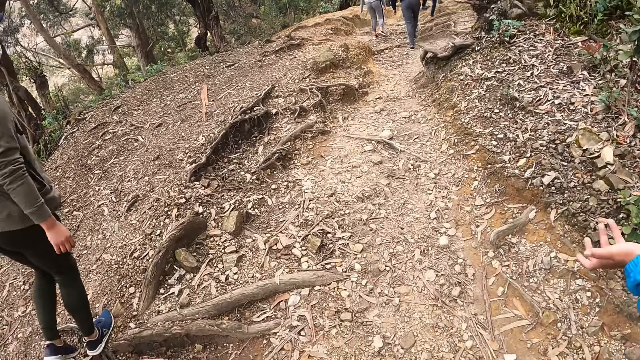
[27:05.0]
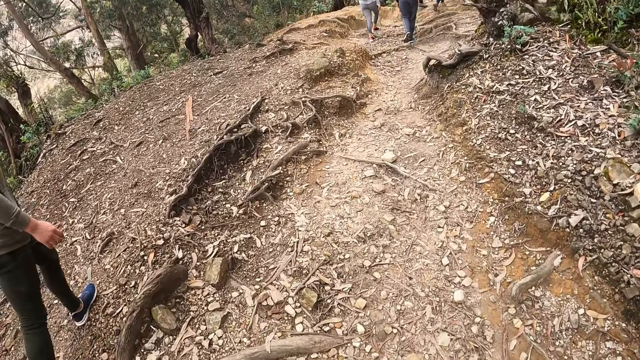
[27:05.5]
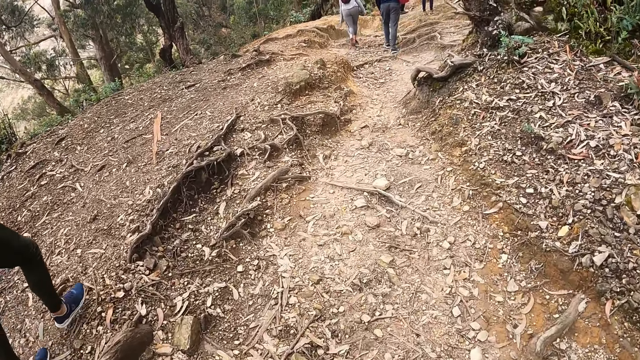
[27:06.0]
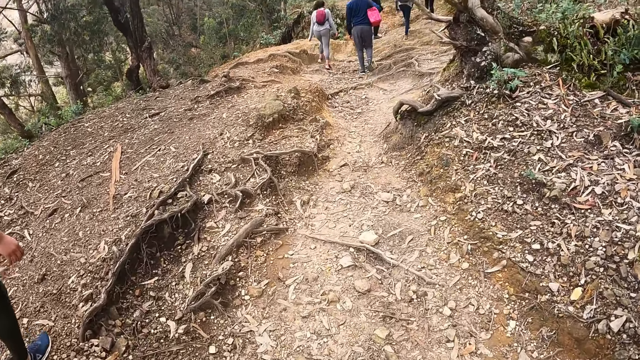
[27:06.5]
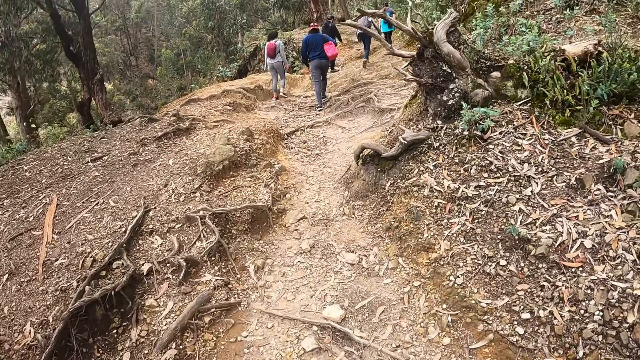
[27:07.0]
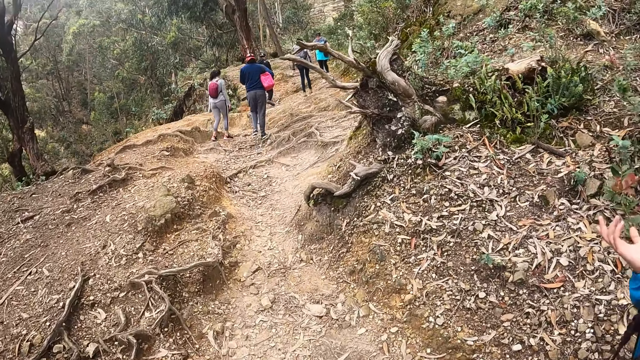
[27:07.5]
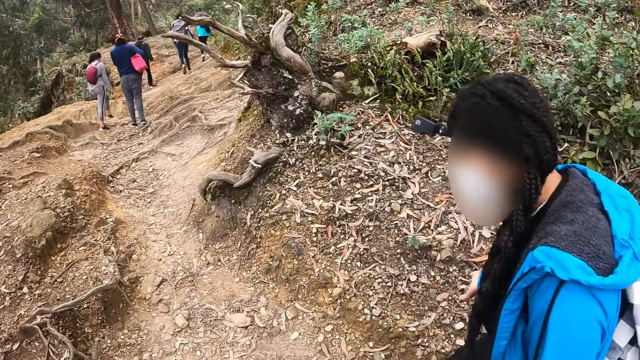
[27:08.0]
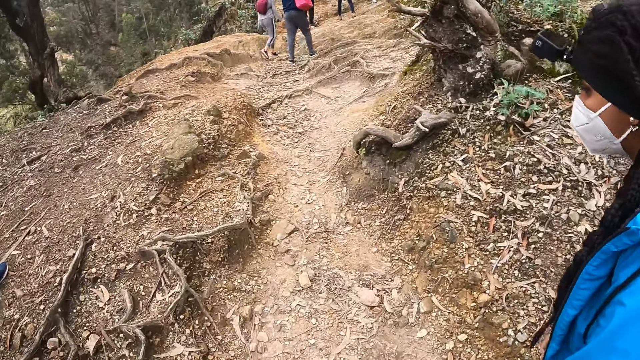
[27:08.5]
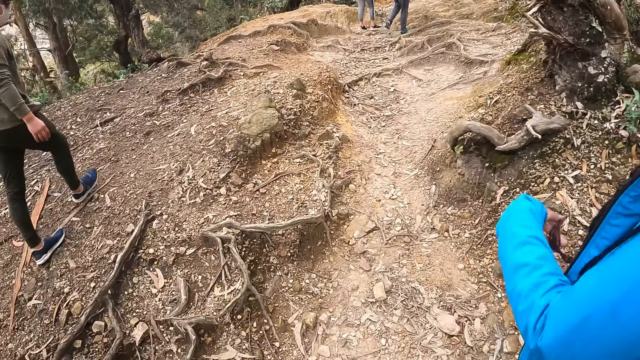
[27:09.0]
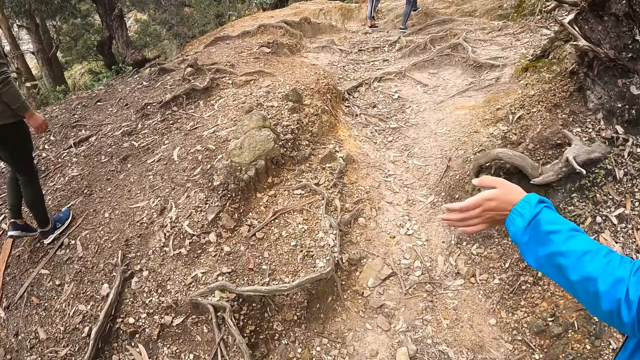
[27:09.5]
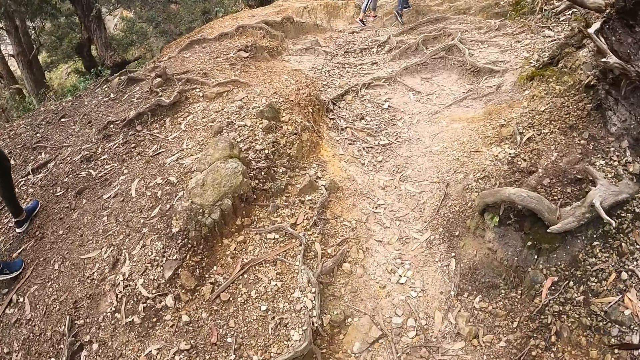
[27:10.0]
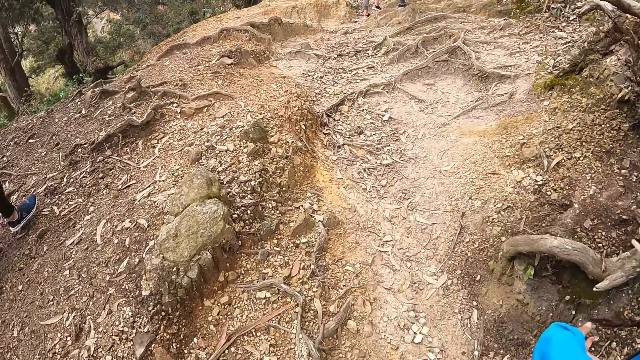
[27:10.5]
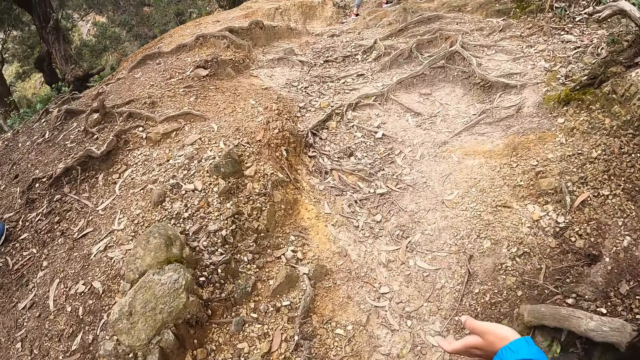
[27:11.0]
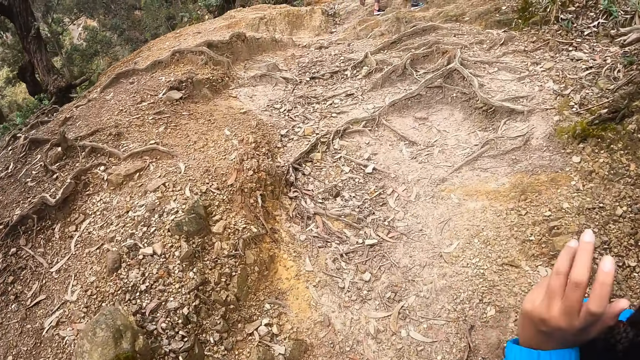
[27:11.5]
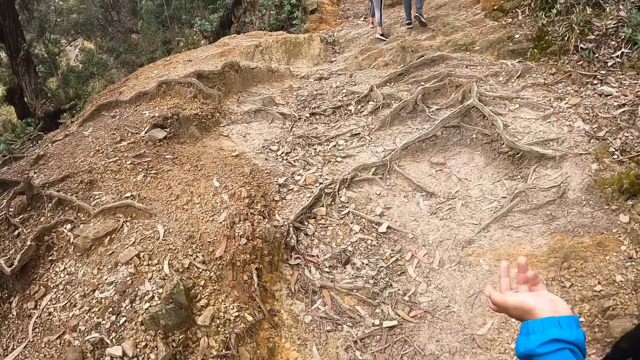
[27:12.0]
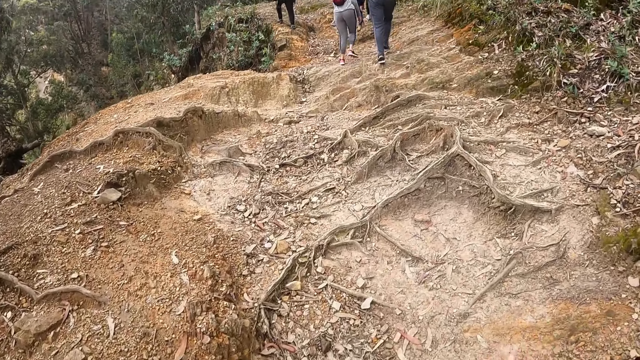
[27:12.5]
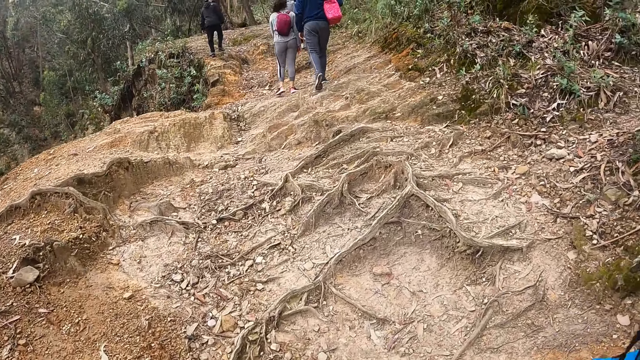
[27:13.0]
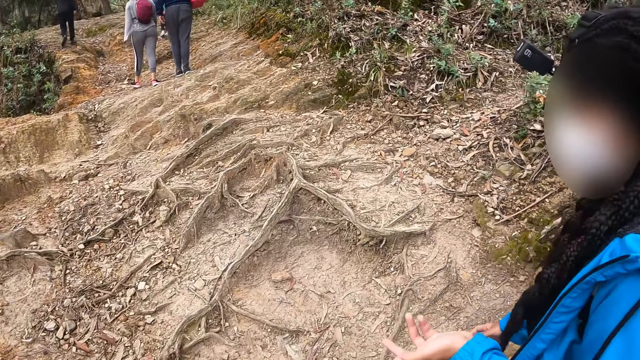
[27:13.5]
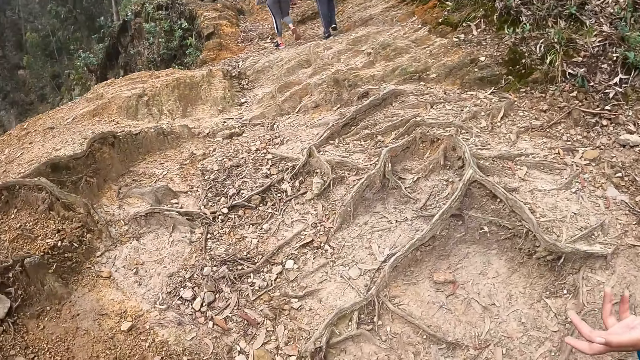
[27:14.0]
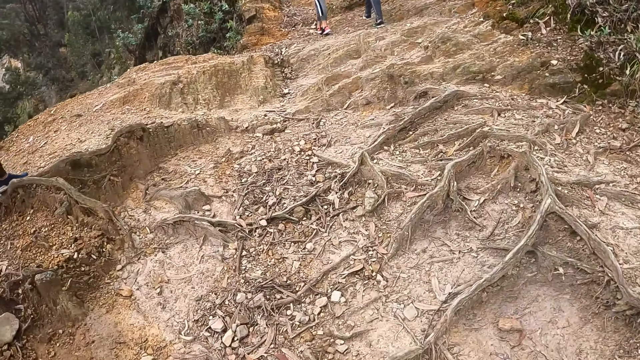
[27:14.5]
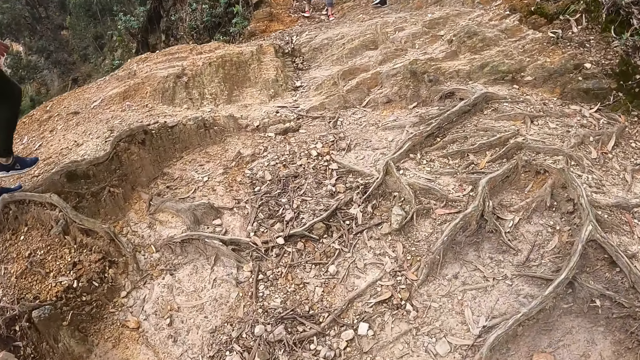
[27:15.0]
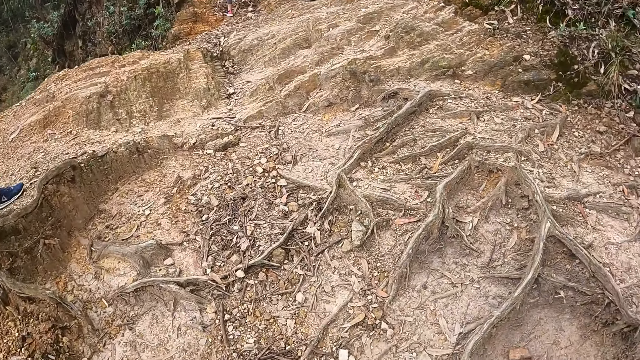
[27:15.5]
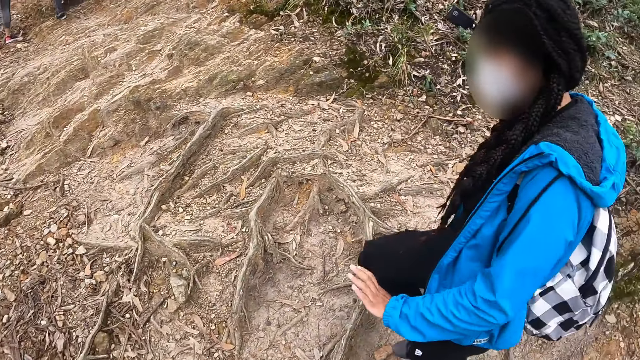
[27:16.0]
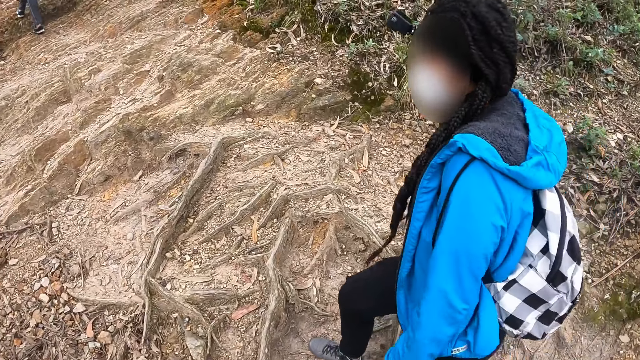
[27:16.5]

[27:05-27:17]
The camera wearer walks along the road. The woman talks to the man.

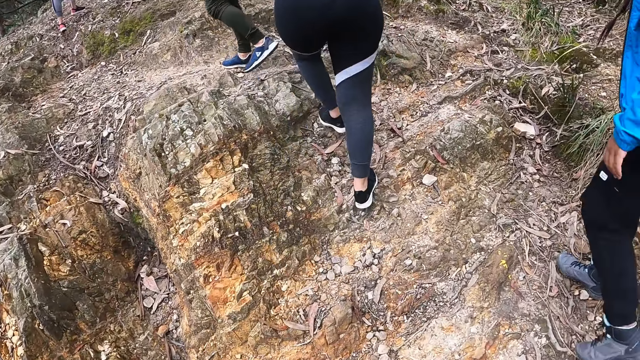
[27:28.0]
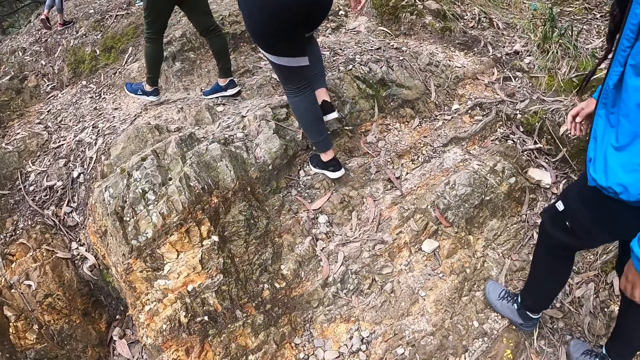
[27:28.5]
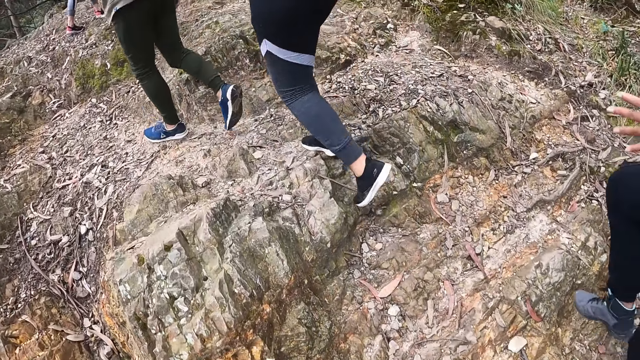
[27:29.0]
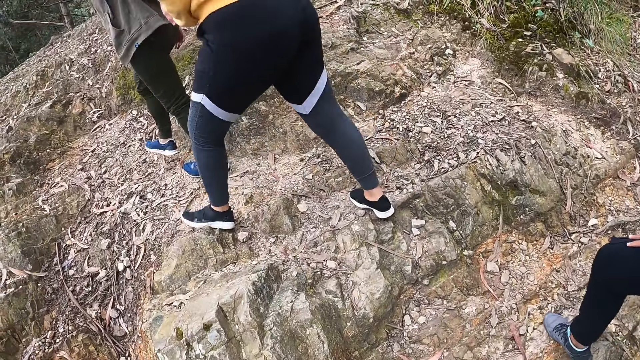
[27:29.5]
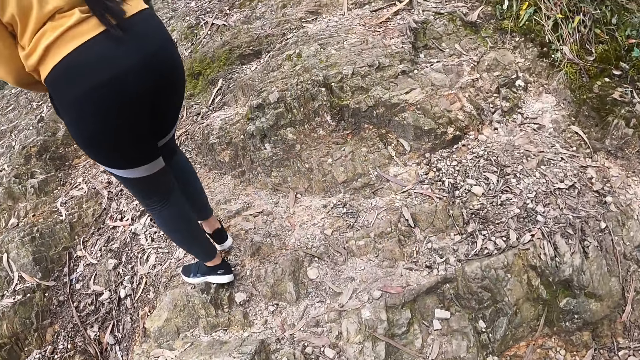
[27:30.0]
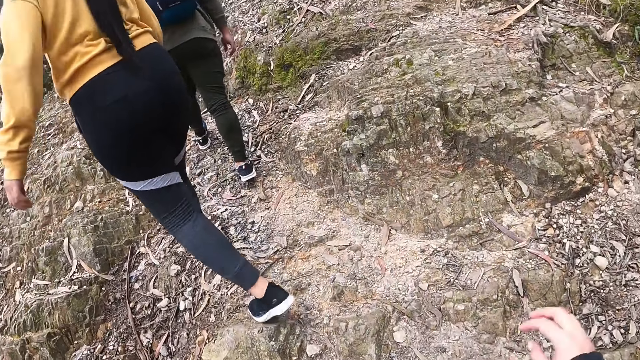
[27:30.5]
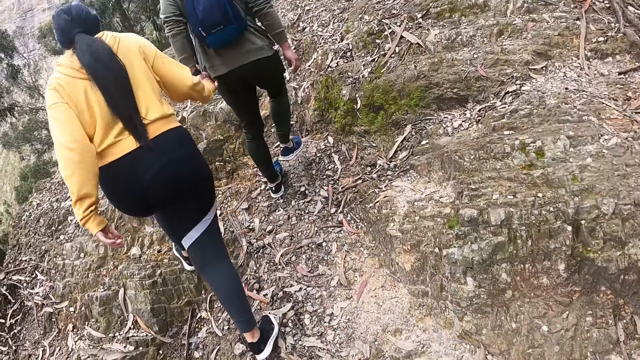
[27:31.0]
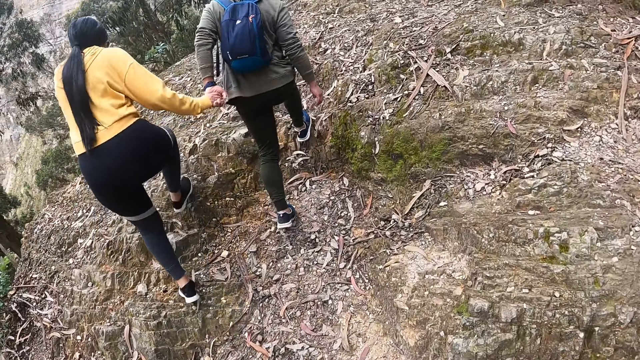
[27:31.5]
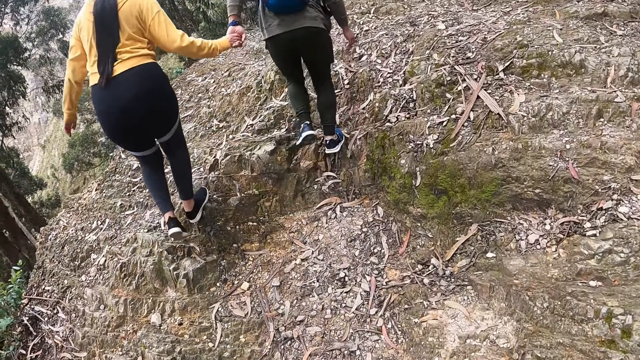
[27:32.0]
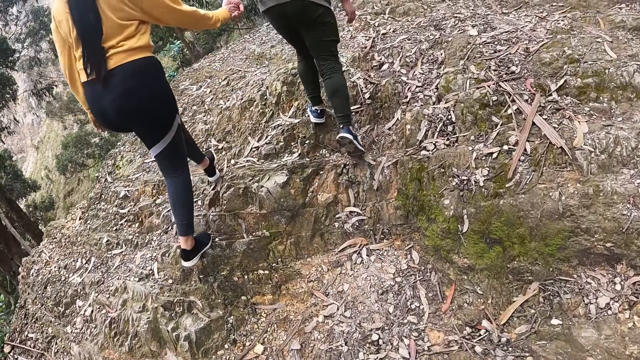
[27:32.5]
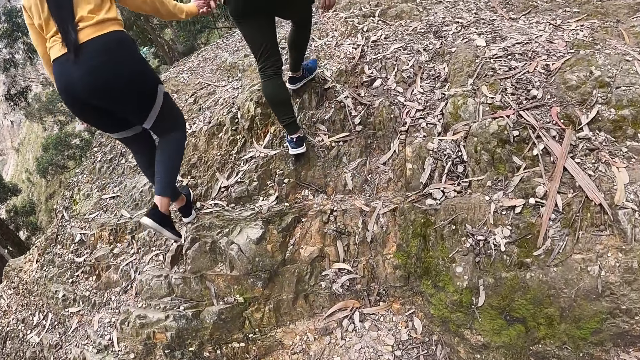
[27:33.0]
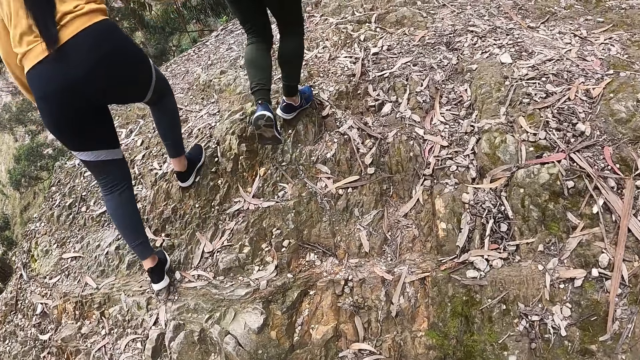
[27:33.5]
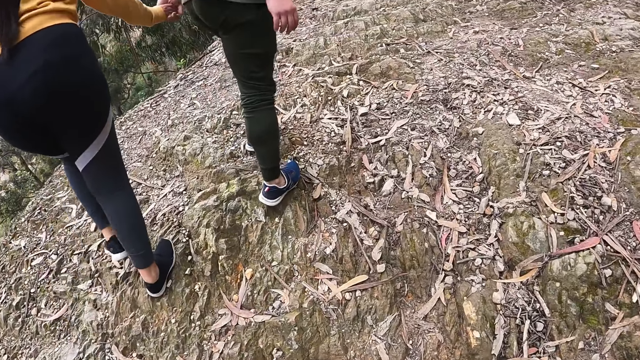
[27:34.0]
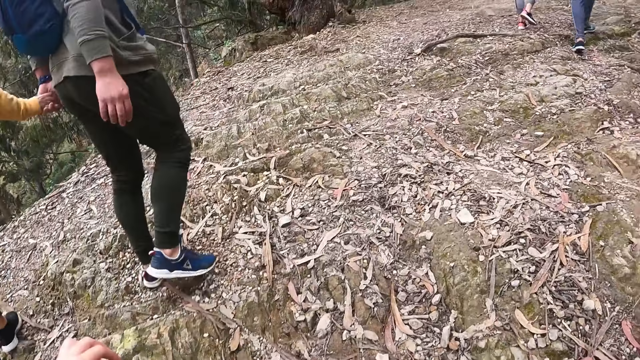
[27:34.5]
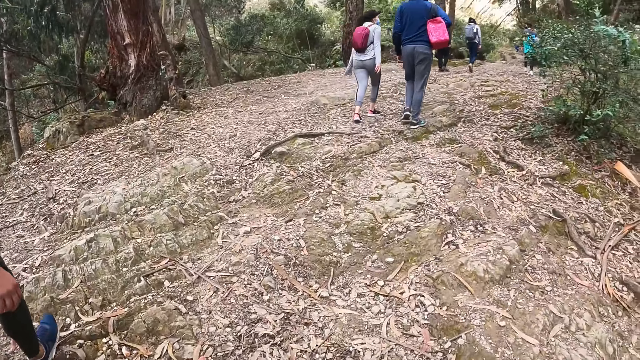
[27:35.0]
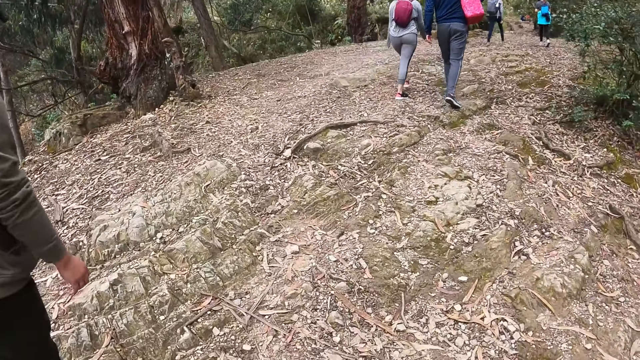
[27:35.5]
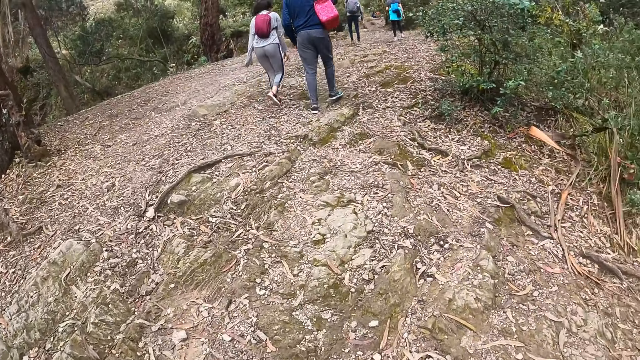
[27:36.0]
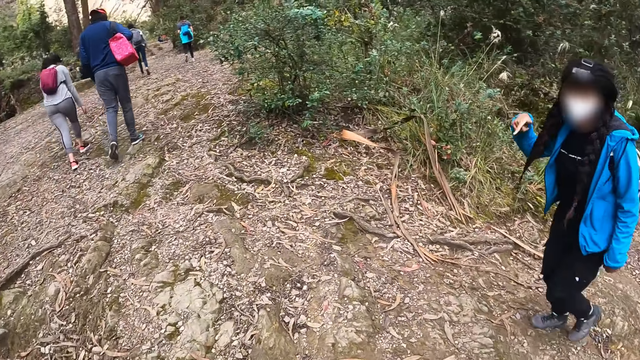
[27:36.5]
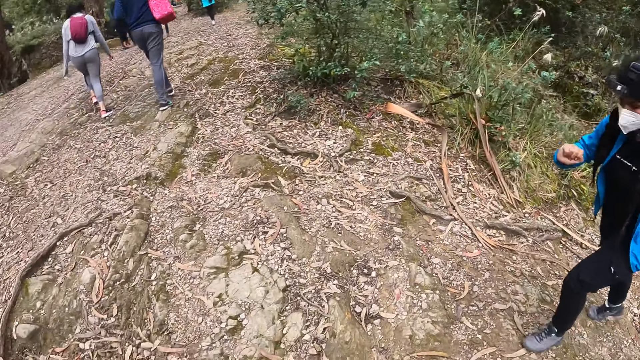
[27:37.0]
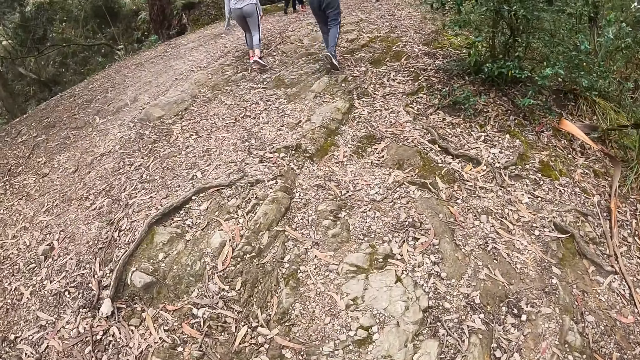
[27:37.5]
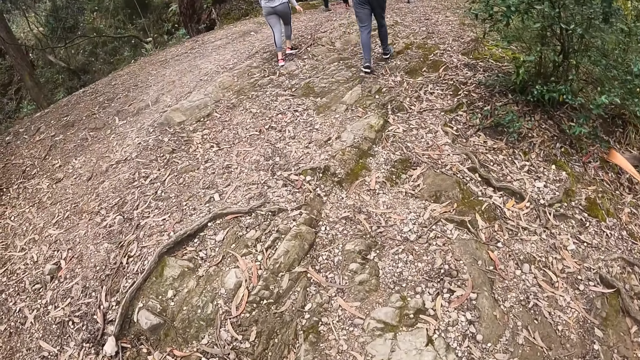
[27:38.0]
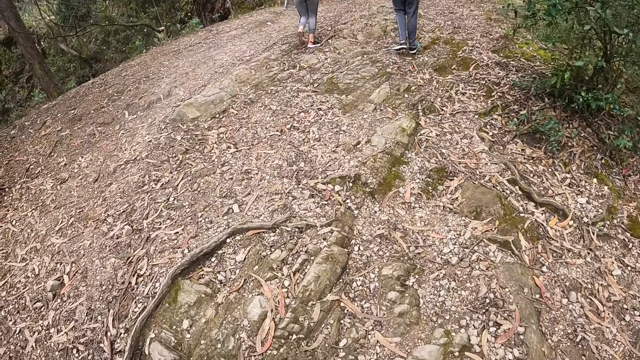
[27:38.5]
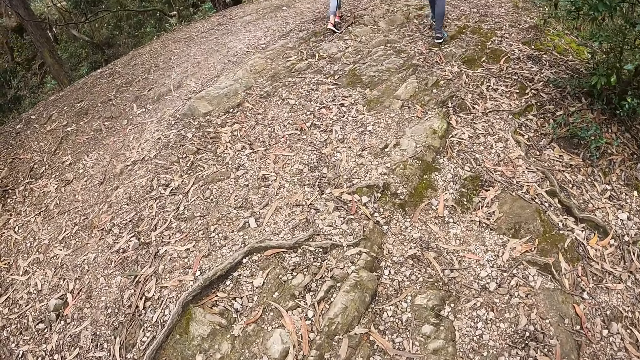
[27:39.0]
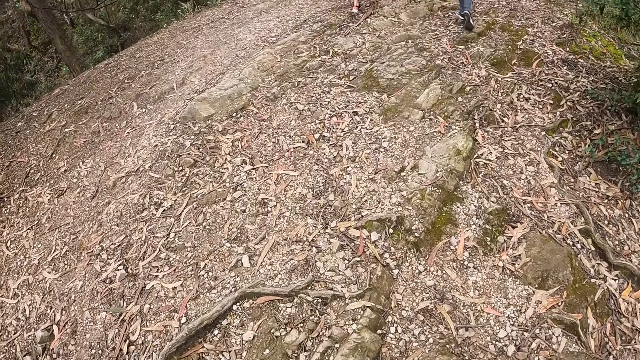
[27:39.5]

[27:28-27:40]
A female does hand movement. A woman holds a man with her left hand. The camera wearer does hand movement. They walk up the rock.
